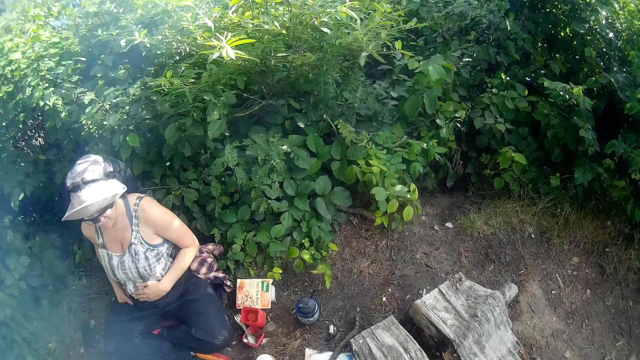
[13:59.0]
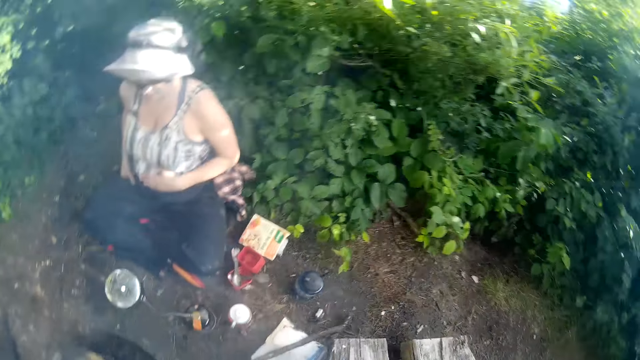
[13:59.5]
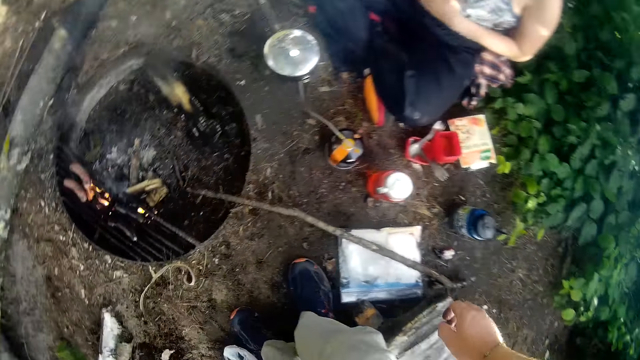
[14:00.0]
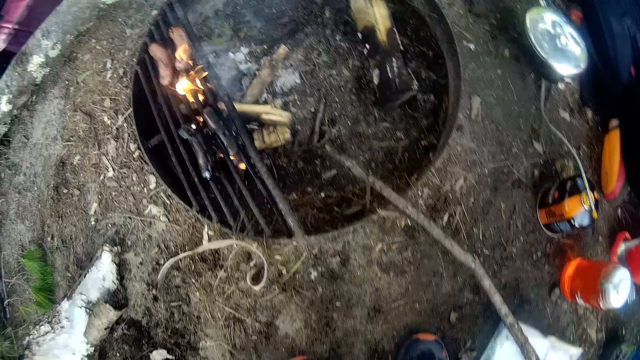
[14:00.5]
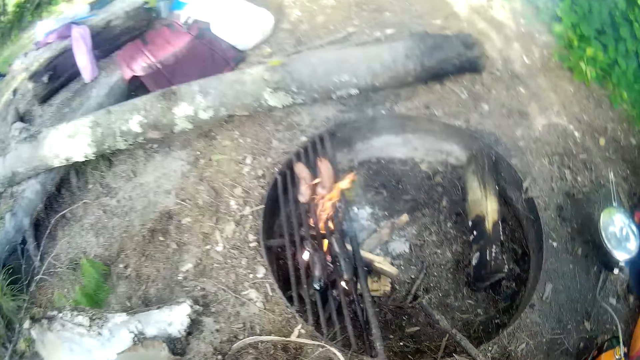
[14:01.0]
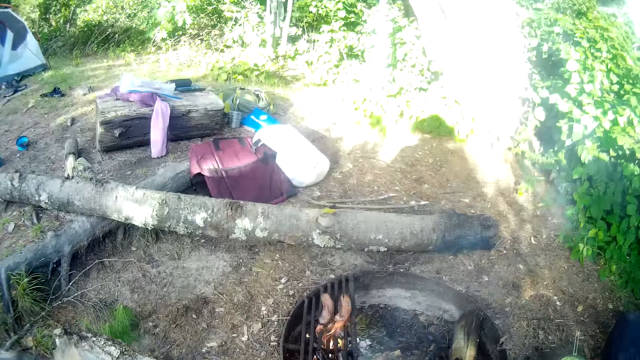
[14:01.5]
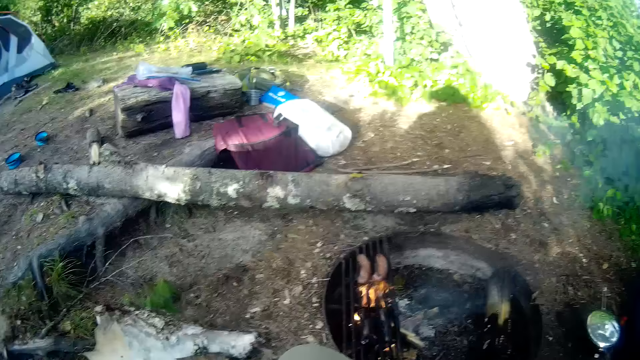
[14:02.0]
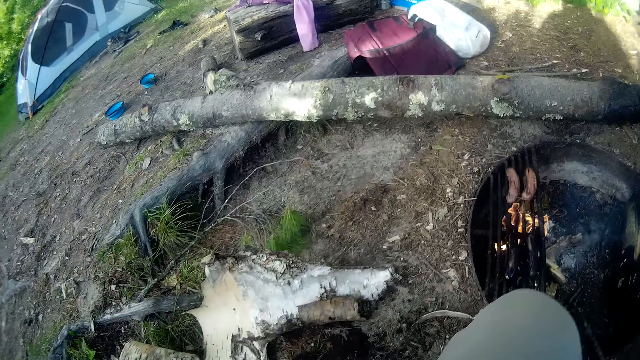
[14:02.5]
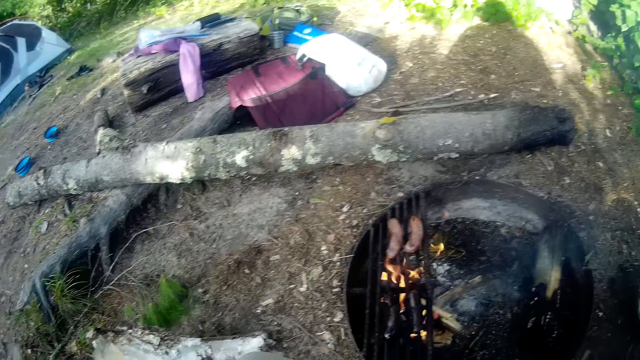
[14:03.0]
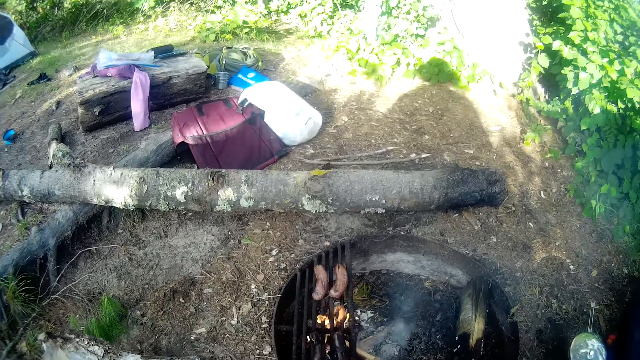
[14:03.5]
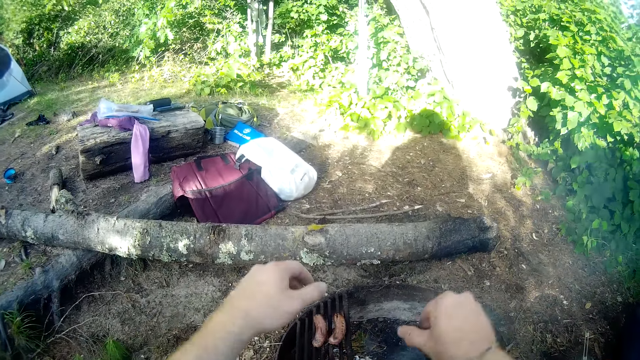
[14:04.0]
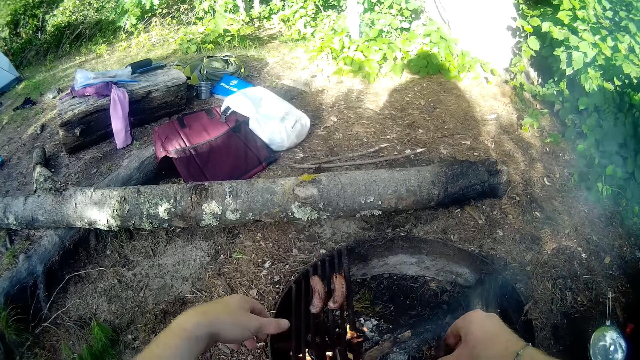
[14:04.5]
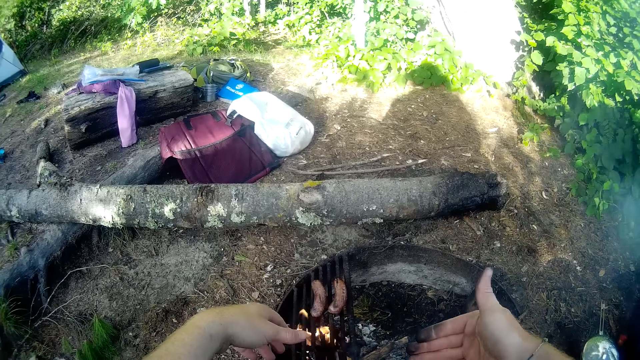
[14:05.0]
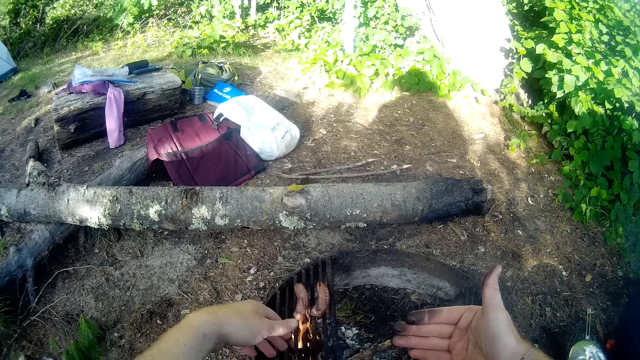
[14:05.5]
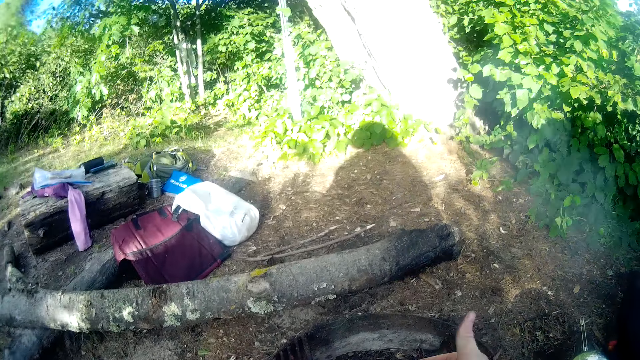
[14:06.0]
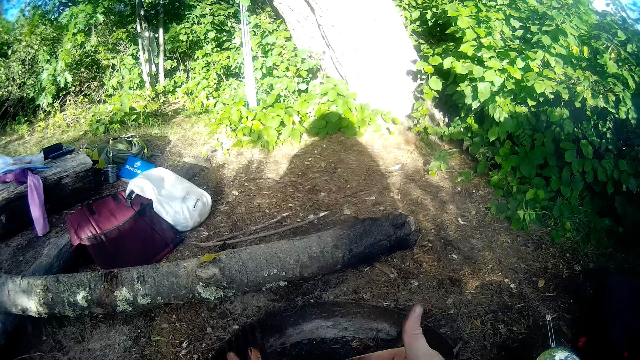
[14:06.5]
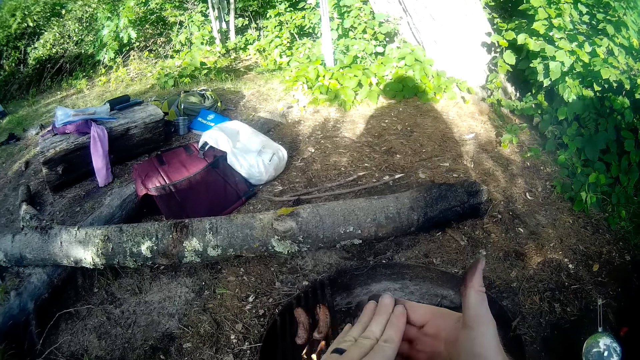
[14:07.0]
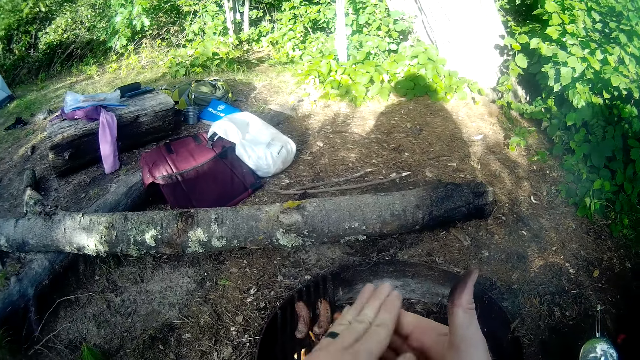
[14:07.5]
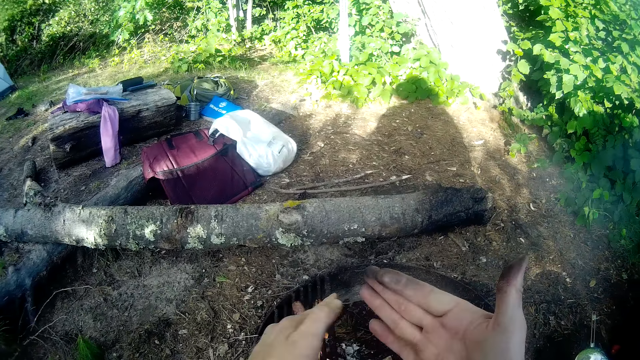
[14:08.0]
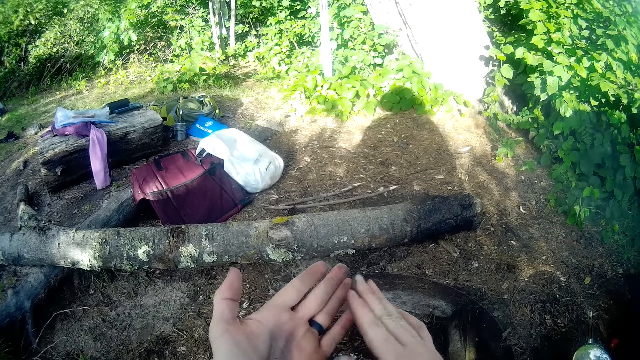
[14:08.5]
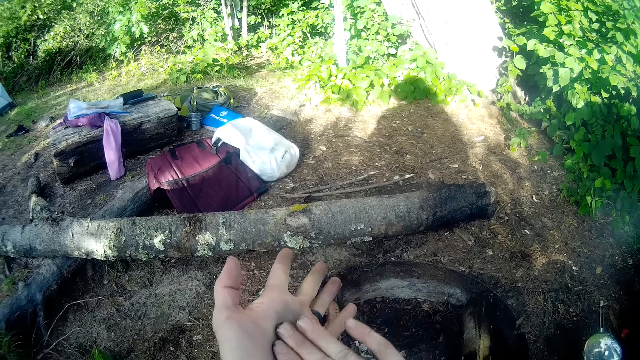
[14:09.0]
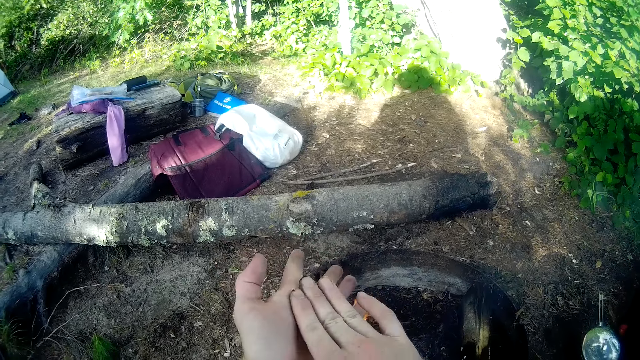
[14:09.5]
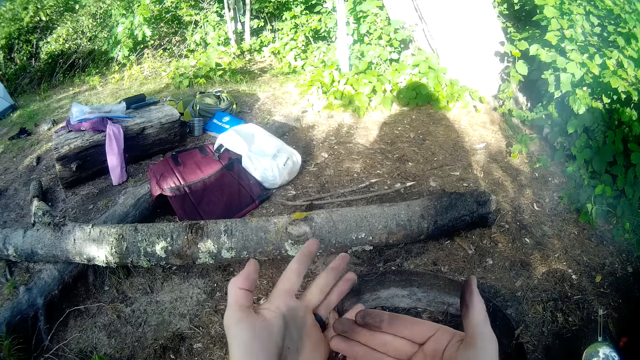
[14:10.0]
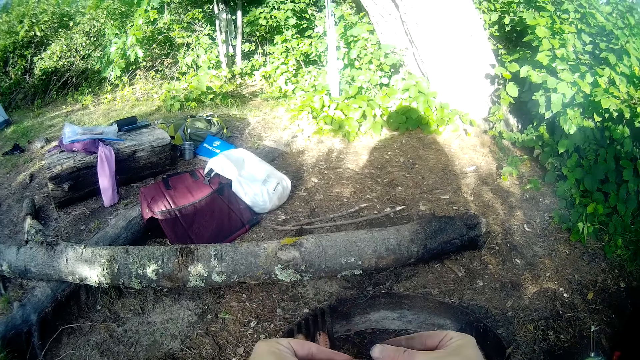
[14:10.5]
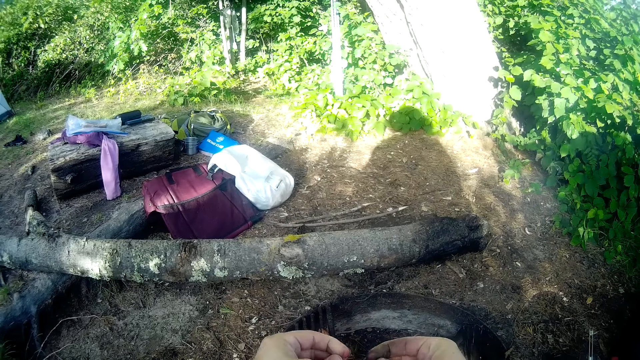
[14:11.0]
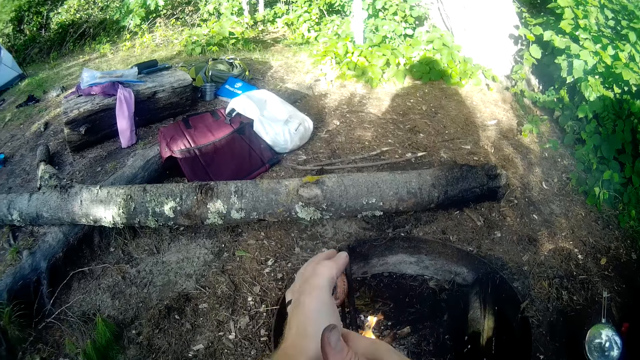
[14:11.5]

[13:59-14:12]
The camera wearer sits on a log. He looks at his hands. He rubs his hands together.

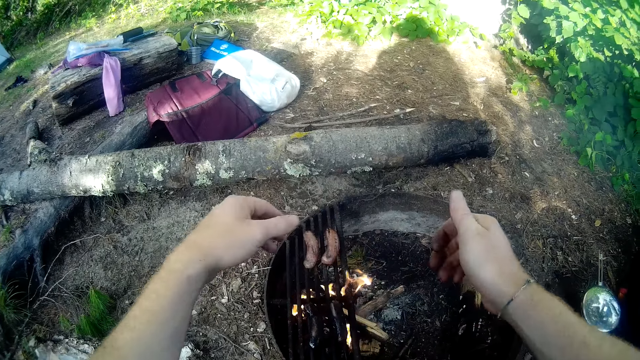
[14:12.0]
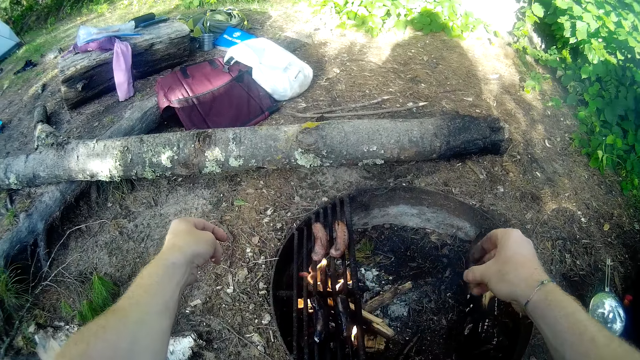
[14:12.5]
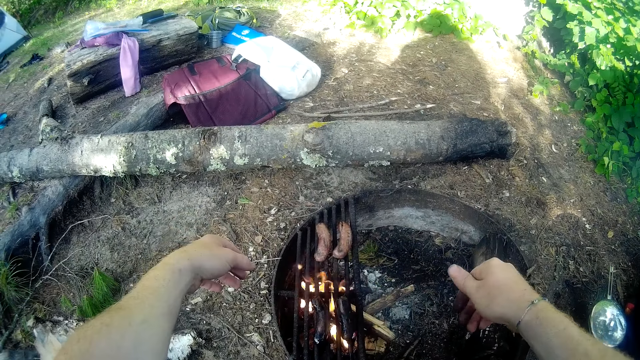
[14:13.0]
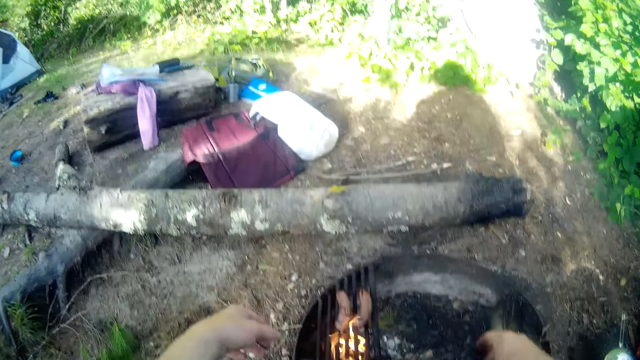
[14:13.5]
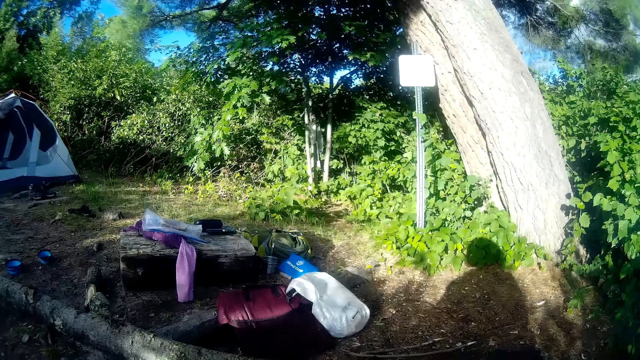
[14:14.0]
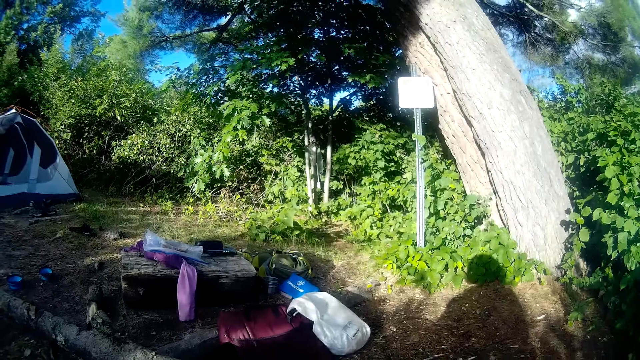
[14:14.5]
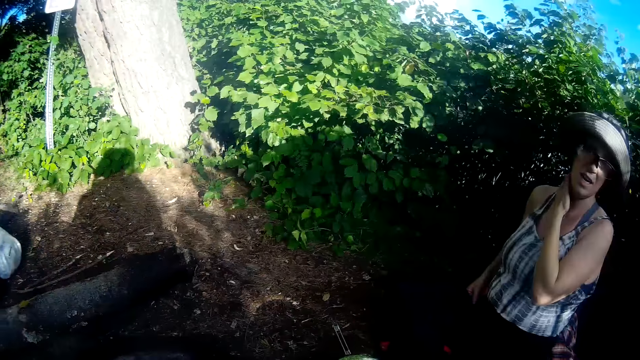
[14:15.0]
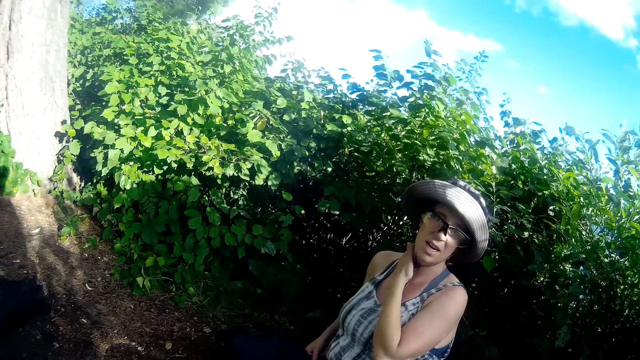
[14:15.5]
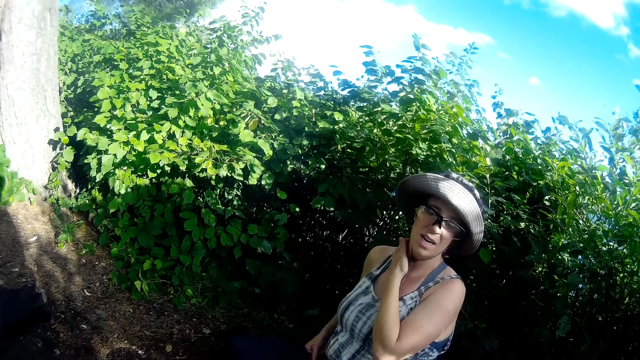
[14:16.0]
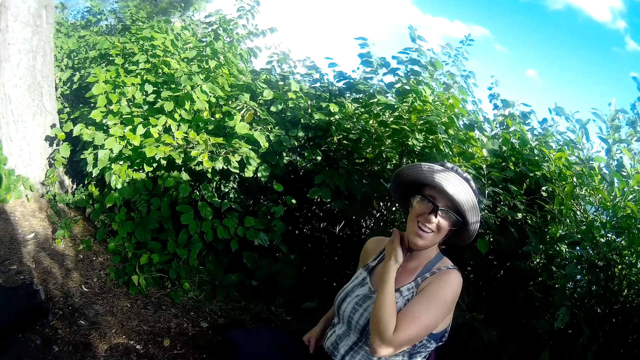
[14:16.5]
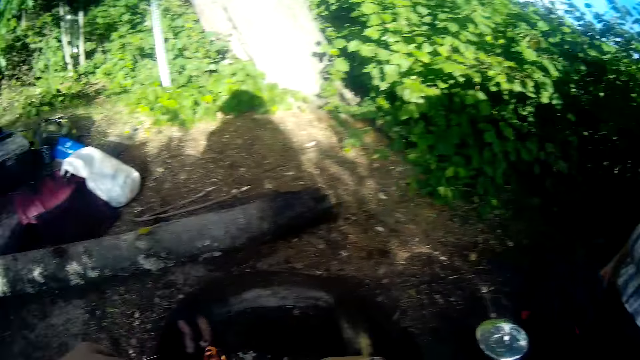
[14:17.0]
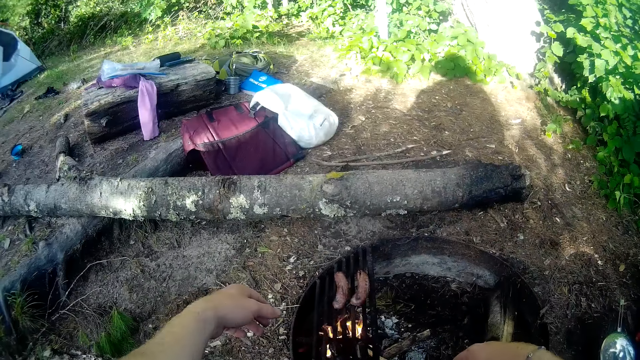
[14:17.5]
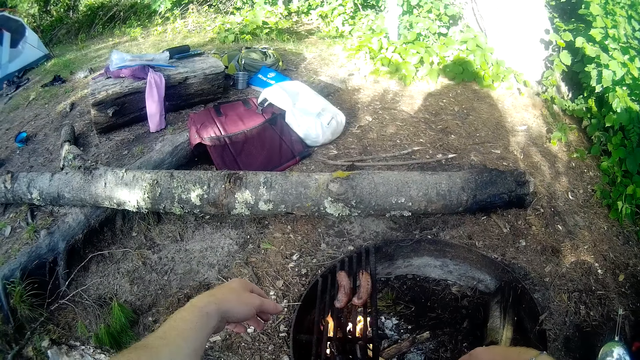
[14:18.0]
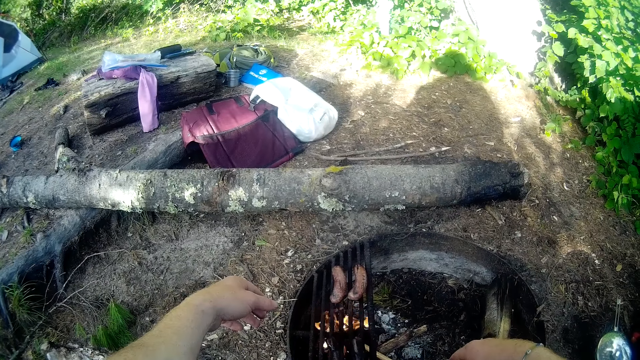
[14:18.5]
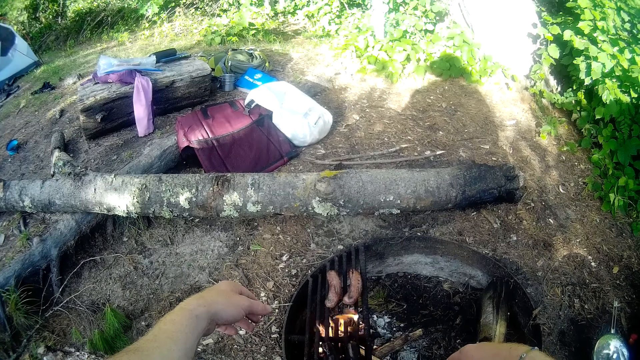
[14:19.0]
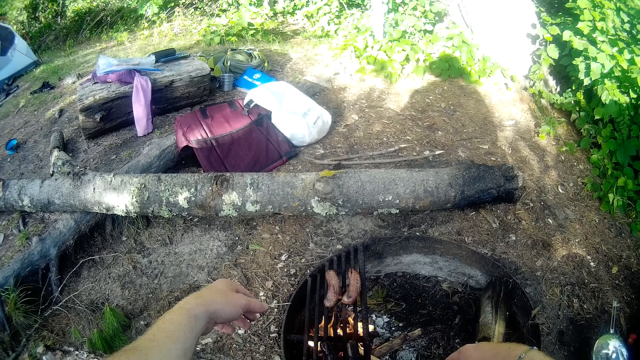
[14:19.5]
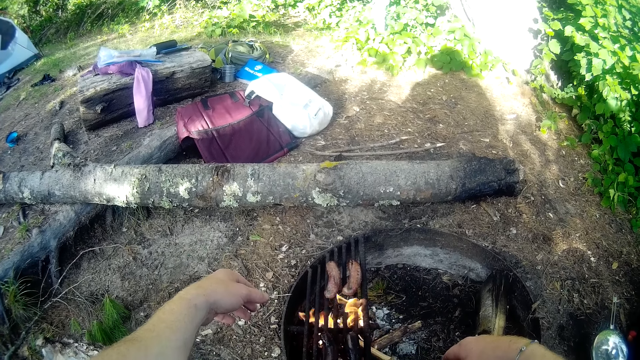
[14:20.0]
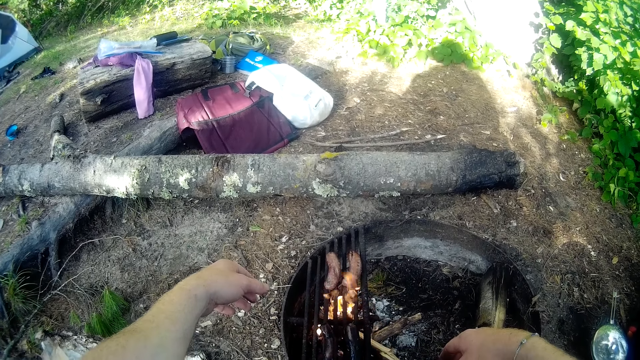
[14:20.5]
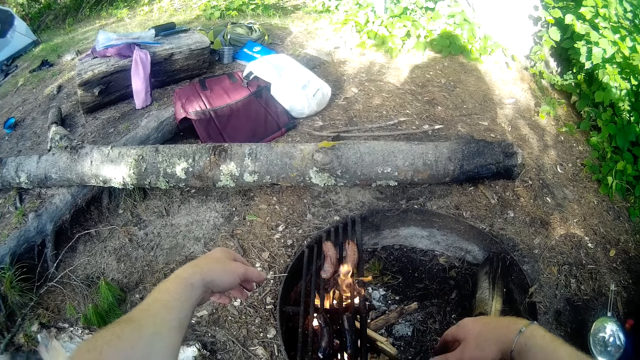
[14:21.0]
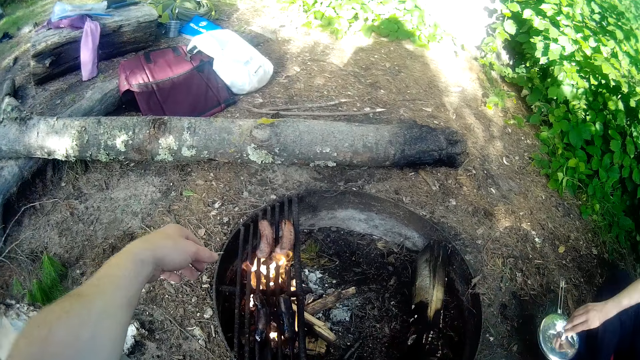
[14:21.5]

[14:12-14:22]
The camera wearer looks around. They talk to a woman. The woman talks to the camera wearer.
